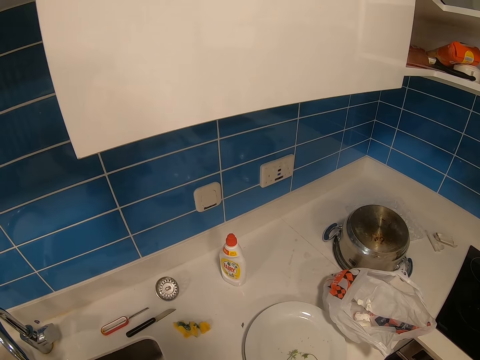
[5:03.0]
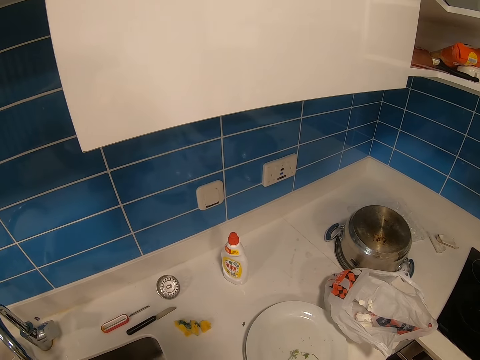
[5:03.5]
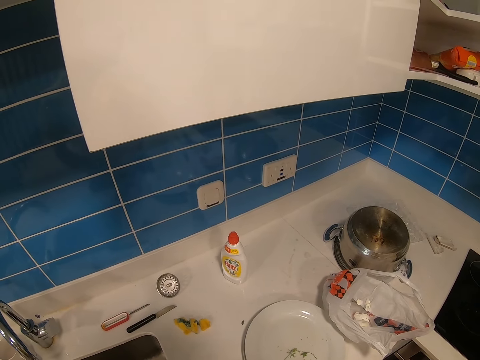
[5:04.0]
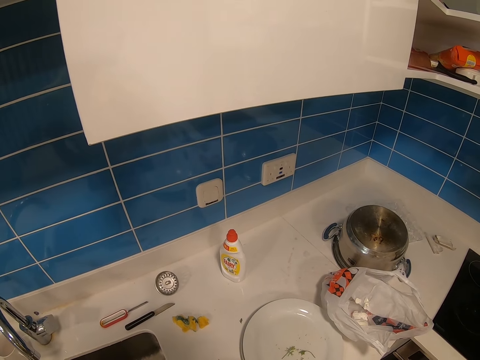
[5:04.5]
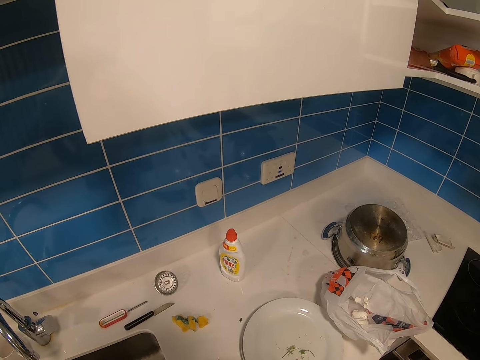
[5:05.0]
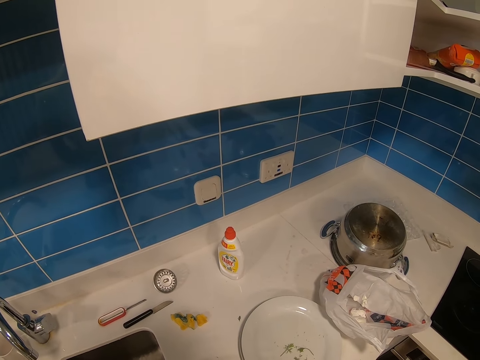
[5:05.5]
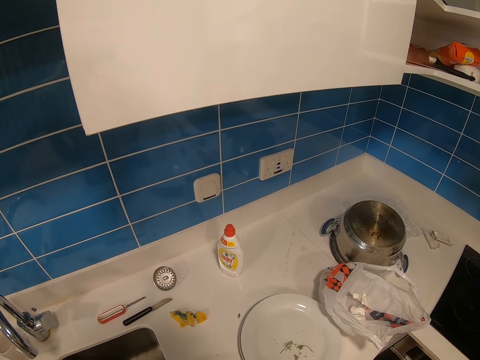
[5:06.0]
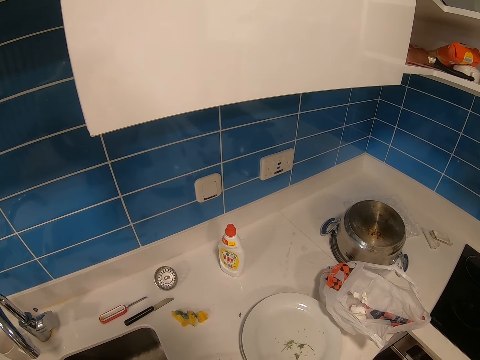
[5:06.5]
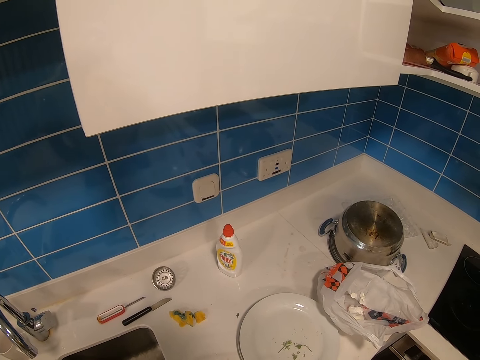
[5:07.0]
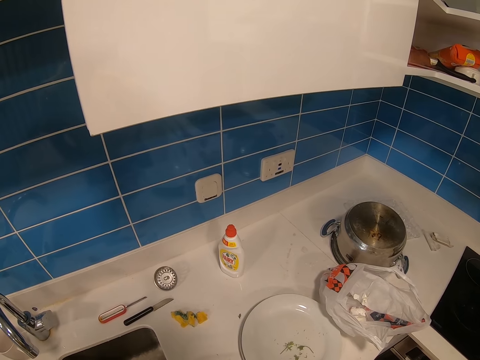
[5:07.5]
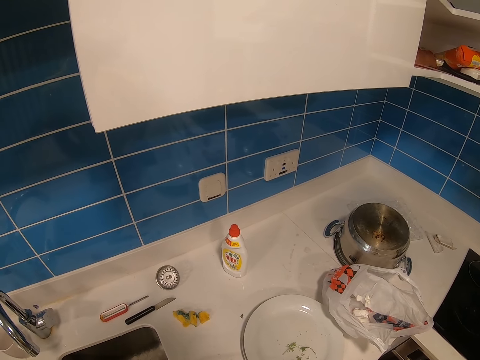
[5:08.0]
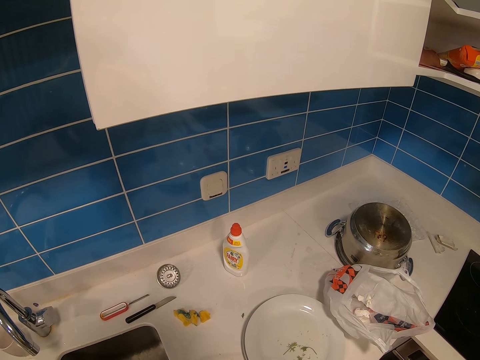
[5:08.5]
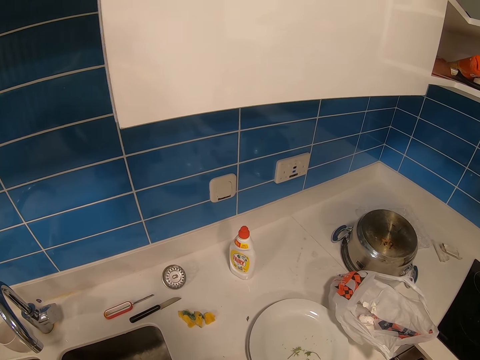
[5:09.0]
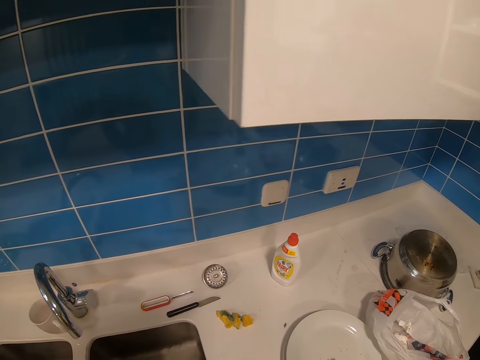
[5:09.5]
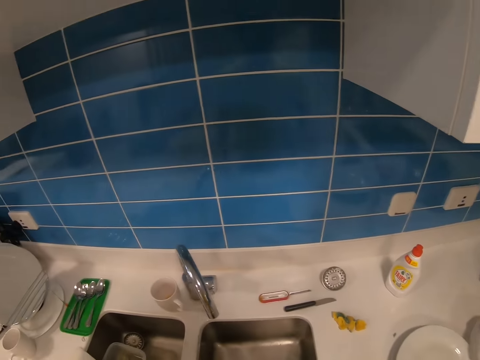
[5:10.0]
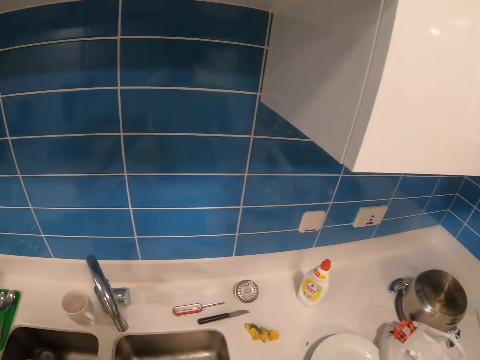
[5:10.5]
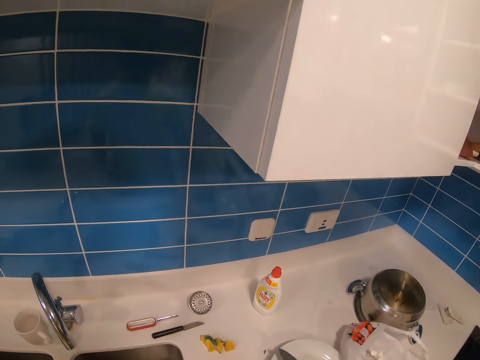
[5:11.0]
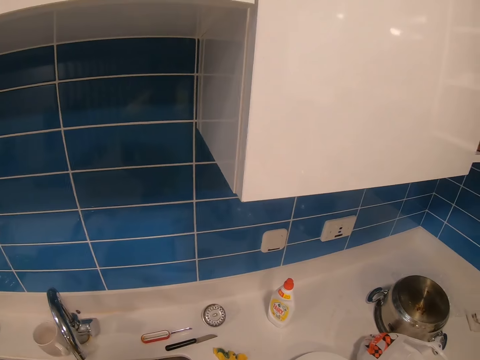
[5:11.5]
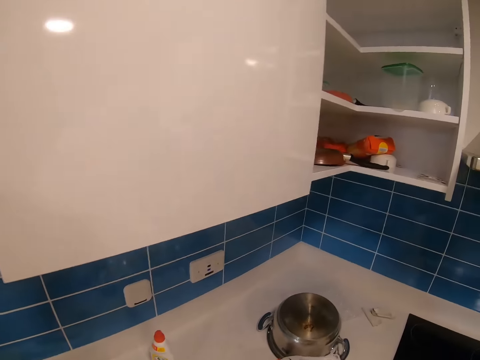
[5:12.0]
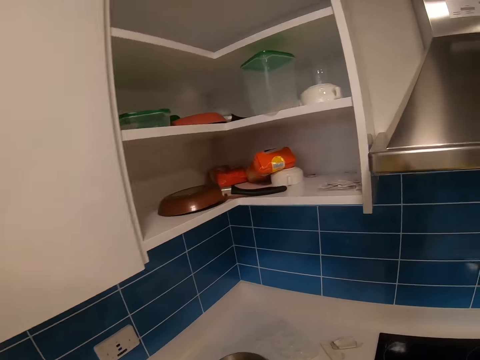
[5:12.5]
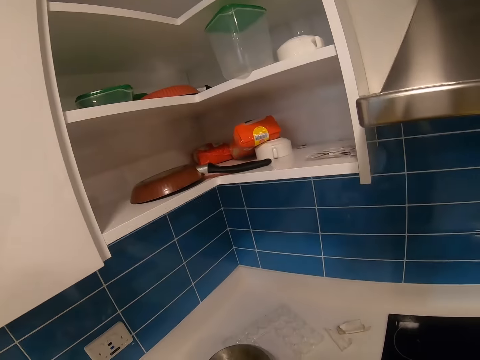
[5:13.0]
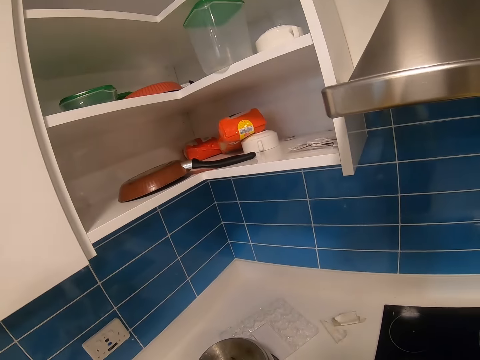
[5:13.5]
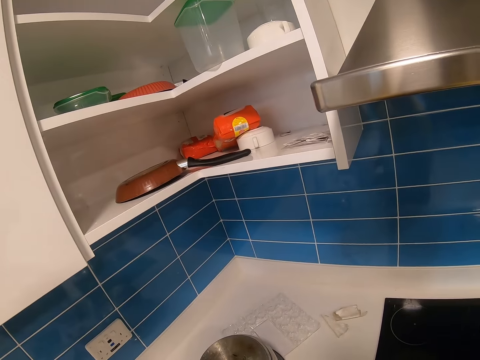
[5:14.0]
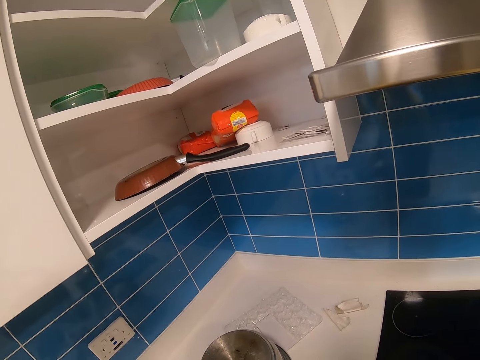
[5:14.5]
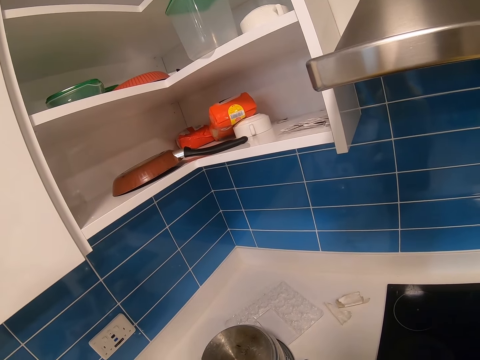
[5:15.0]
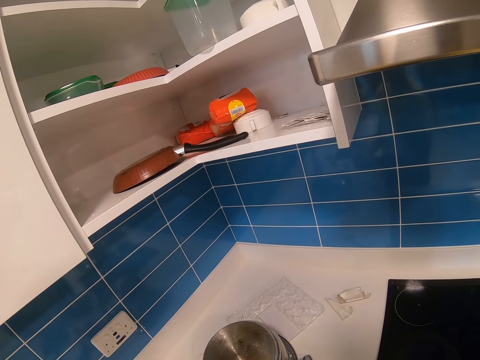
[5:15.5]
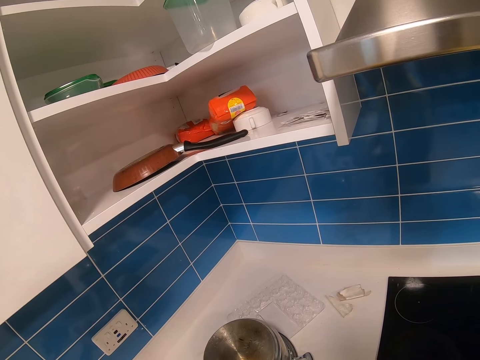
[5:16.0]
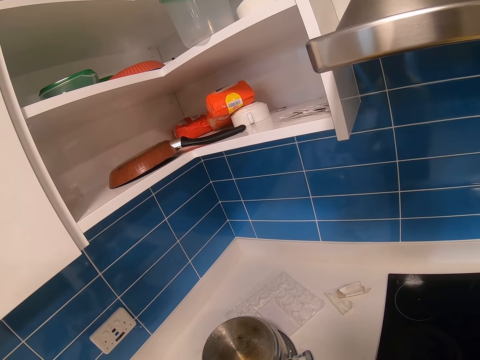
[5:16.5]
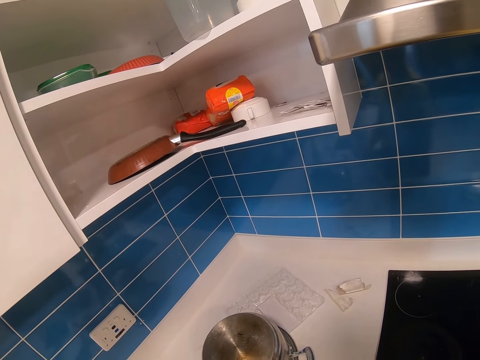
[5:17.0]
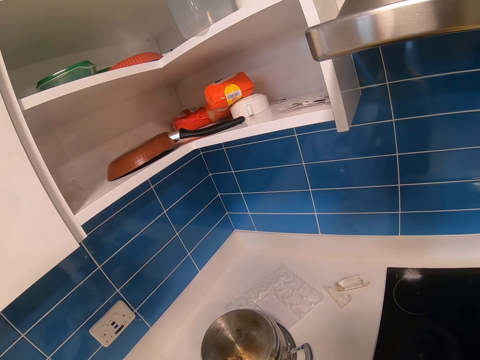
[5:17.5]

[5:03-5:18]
The camera wearer puts the knife on the plate. They walk along the countertop and stand along the countertop.

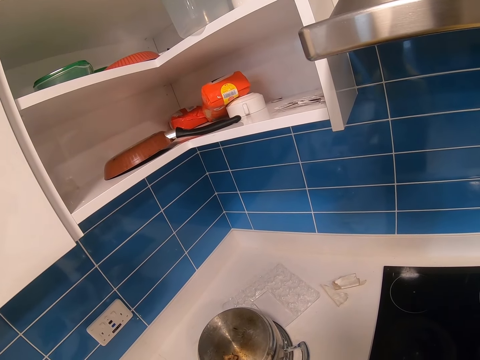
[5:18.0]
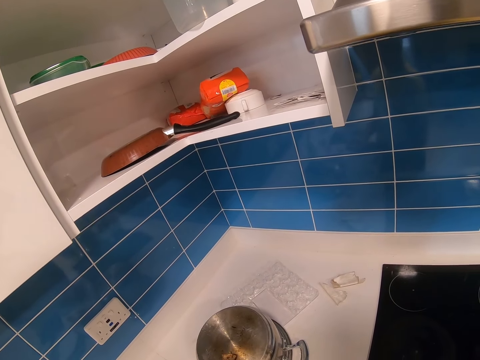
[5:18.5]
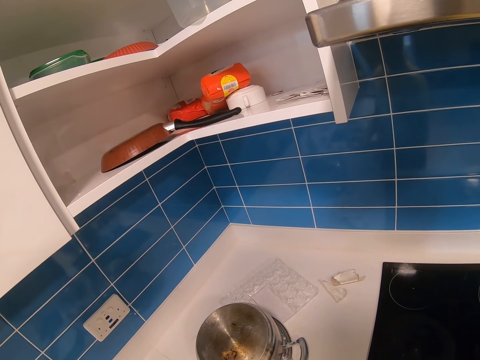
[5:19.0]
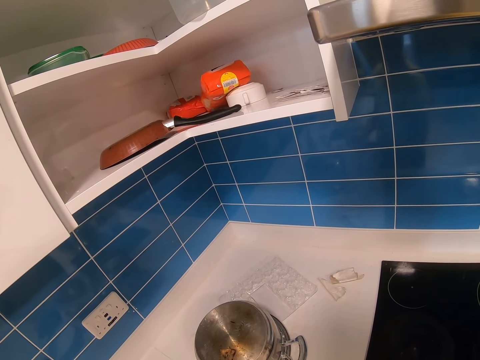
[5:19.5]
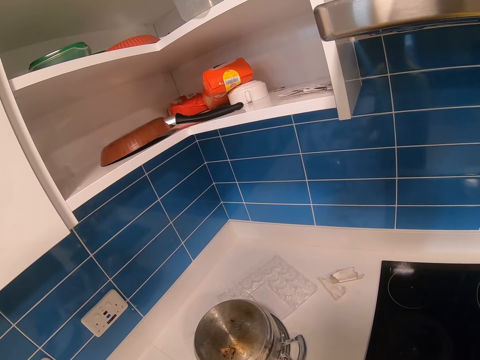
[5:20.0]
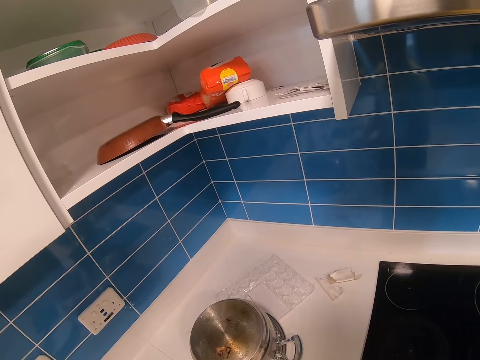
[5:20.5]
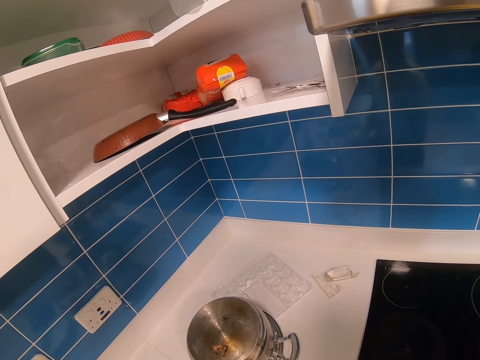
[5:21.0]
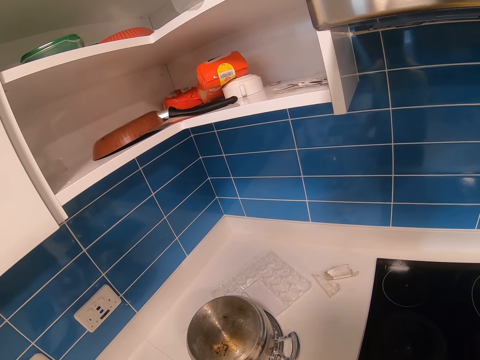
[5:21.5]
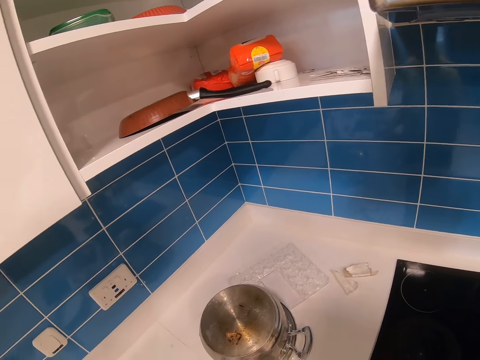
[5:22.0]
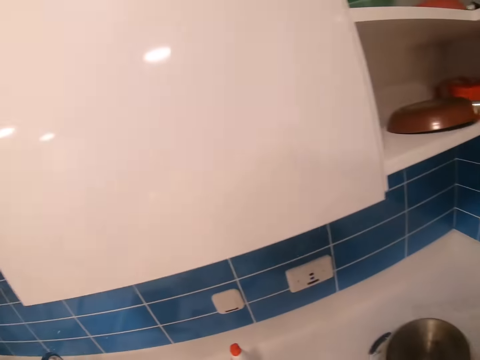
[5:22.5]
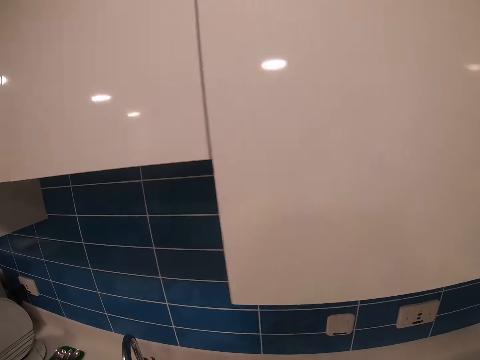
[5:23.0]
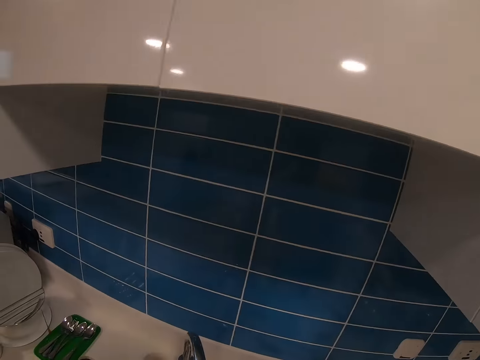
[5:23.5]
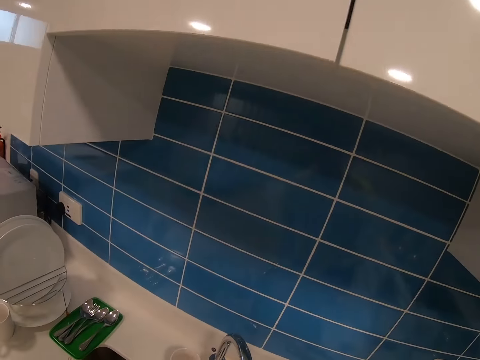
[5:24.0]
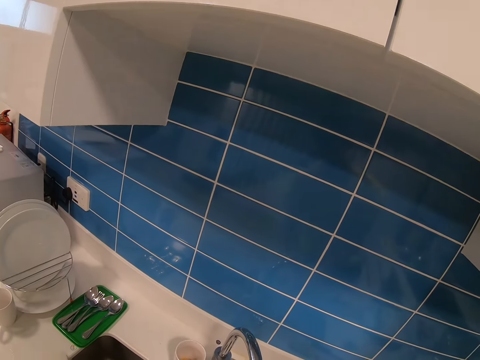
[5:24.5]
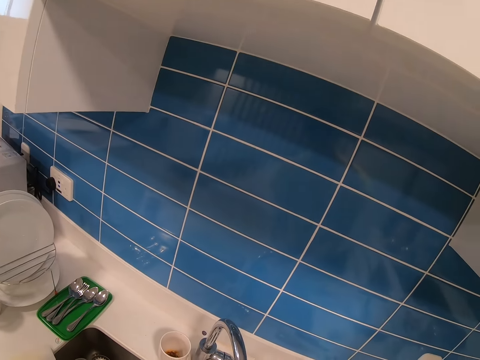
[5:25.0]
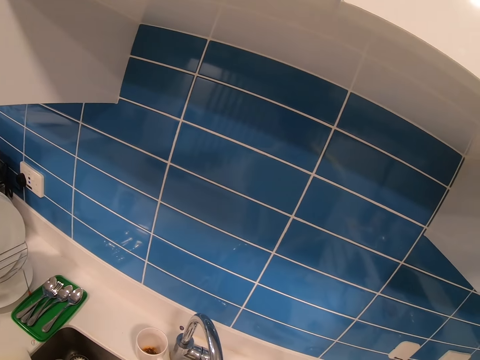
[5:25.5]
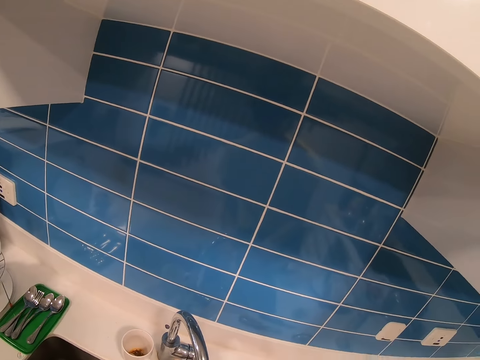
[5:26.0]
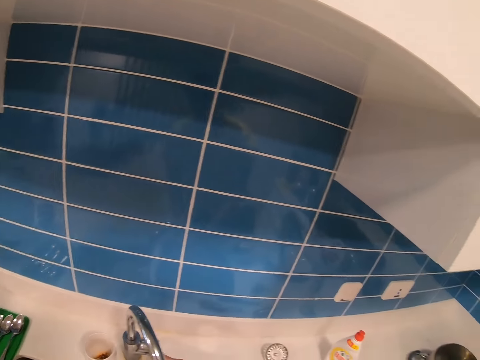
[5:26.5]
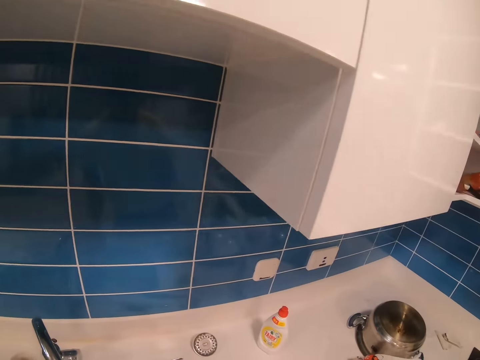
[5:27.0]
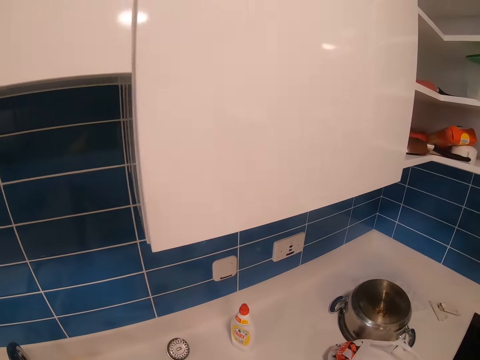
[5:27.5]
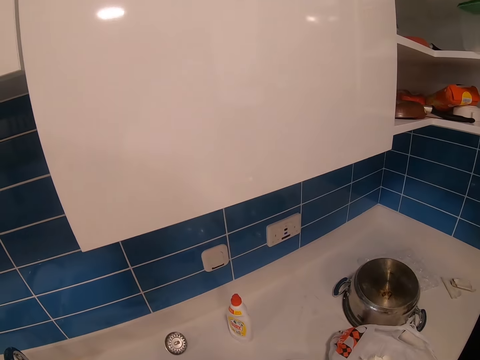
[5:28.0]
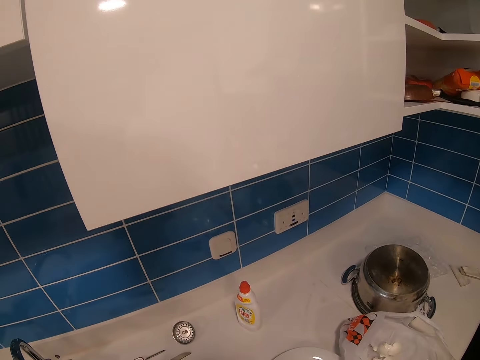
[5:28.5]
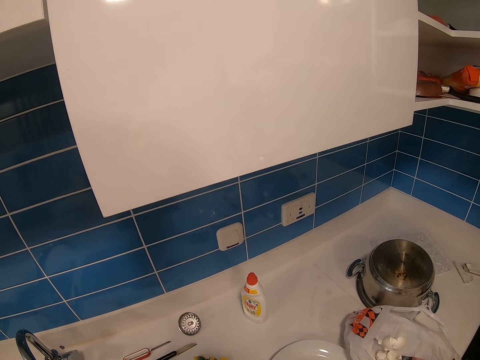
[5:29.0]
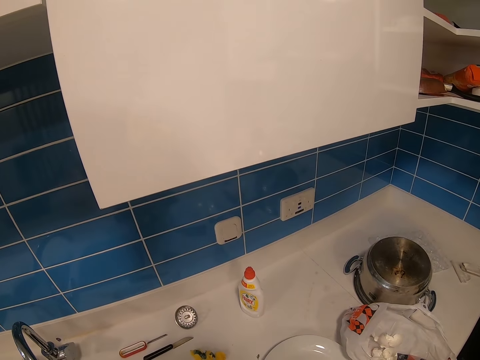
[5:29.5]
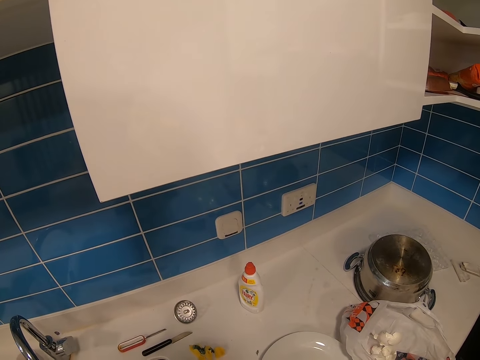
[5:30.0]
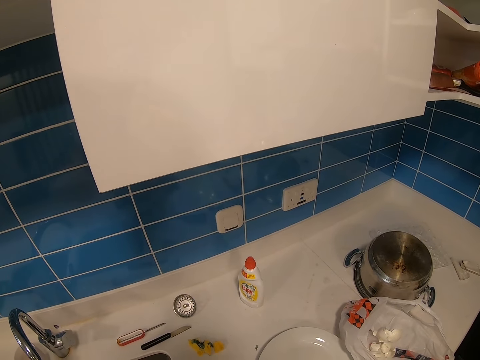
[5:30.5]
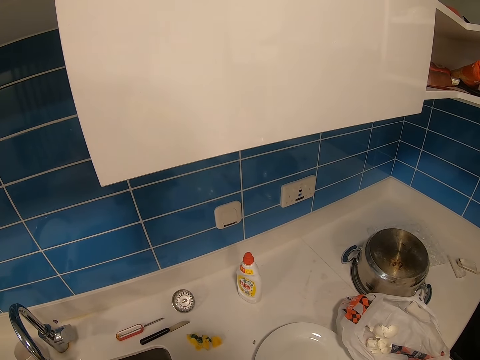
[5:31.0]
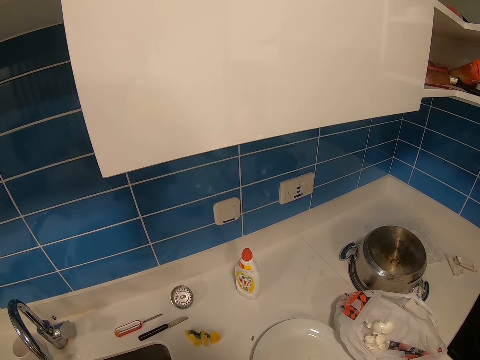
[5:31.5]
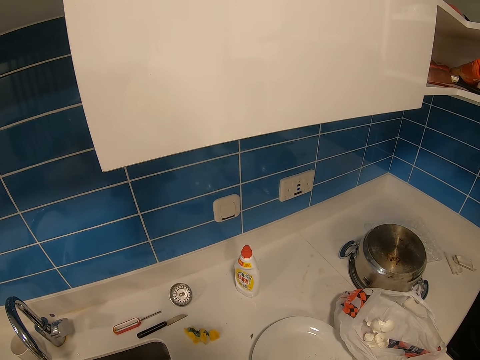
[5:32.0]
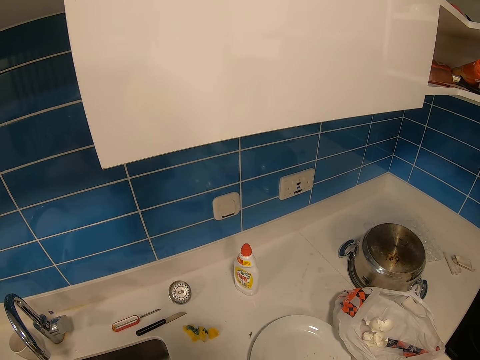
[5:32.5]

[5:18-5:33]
The camera wearer walks along the countertop to the cupboard. They wash something in the sink. They stand along the countertop.
